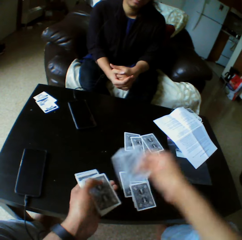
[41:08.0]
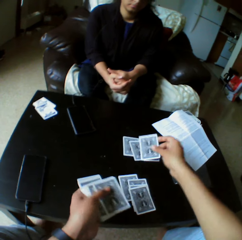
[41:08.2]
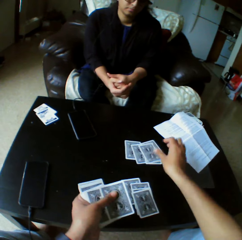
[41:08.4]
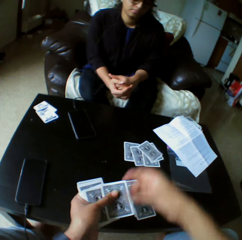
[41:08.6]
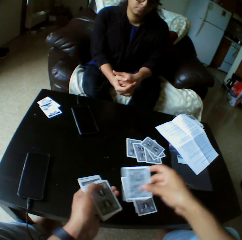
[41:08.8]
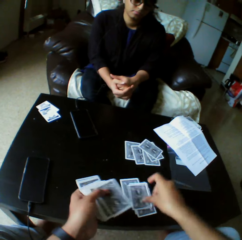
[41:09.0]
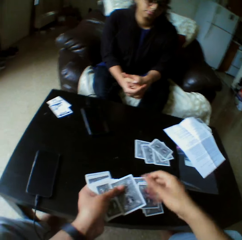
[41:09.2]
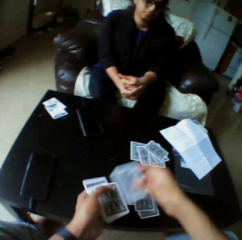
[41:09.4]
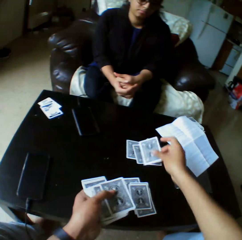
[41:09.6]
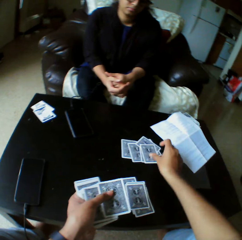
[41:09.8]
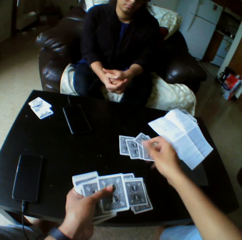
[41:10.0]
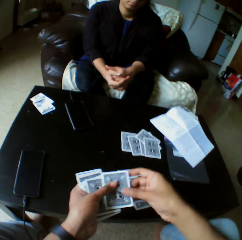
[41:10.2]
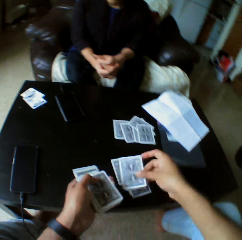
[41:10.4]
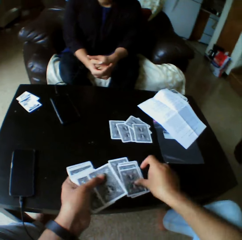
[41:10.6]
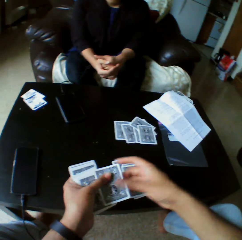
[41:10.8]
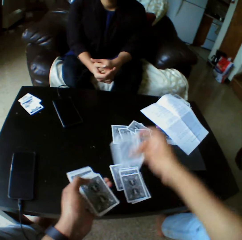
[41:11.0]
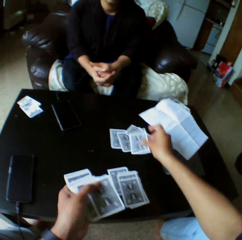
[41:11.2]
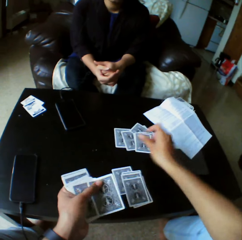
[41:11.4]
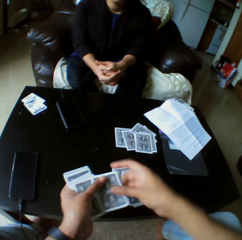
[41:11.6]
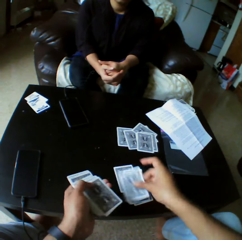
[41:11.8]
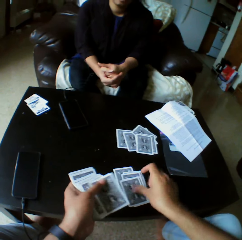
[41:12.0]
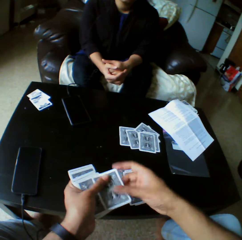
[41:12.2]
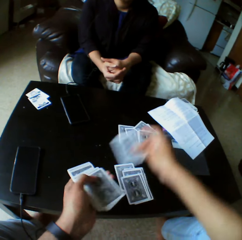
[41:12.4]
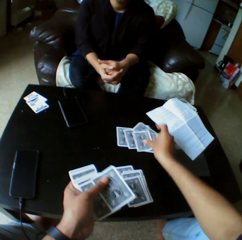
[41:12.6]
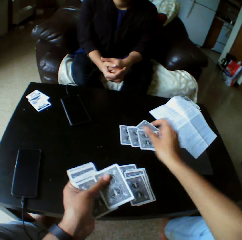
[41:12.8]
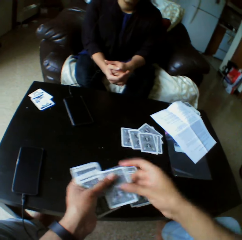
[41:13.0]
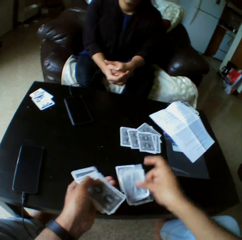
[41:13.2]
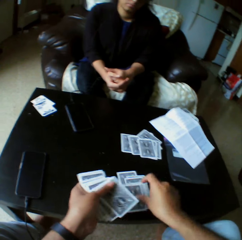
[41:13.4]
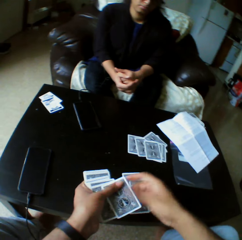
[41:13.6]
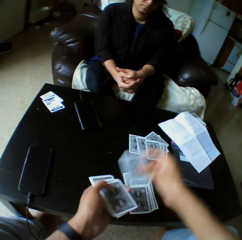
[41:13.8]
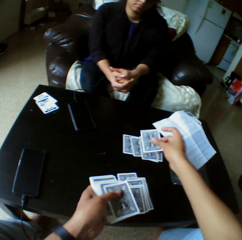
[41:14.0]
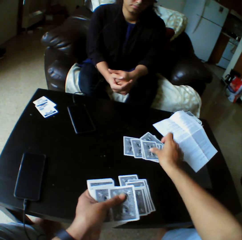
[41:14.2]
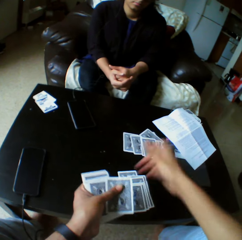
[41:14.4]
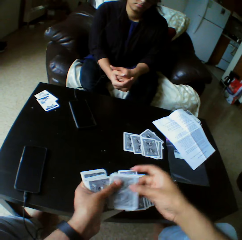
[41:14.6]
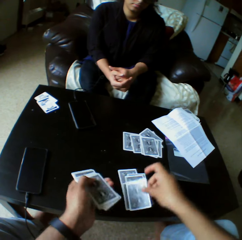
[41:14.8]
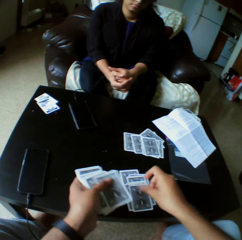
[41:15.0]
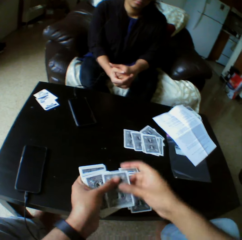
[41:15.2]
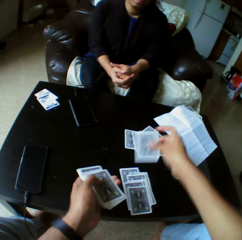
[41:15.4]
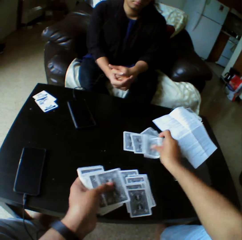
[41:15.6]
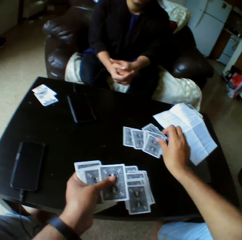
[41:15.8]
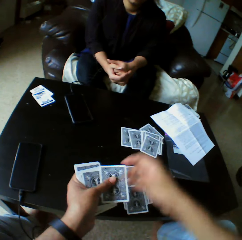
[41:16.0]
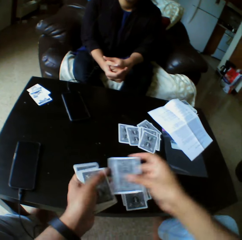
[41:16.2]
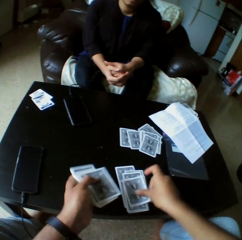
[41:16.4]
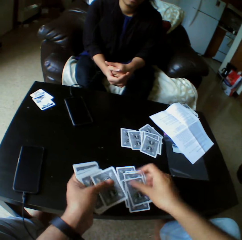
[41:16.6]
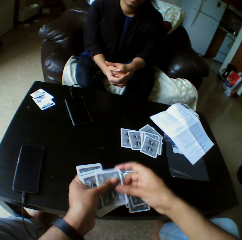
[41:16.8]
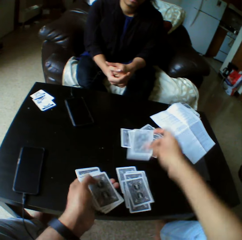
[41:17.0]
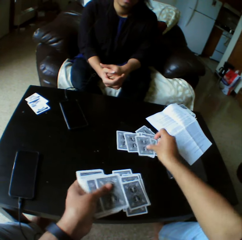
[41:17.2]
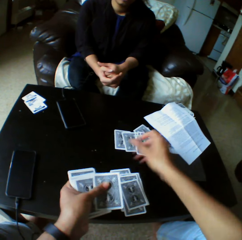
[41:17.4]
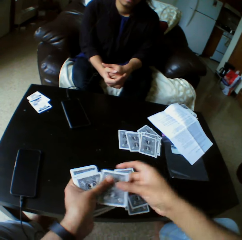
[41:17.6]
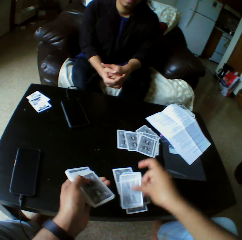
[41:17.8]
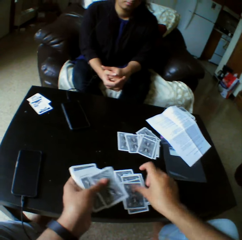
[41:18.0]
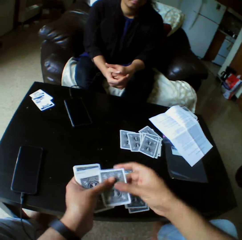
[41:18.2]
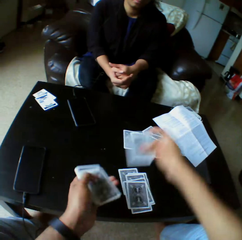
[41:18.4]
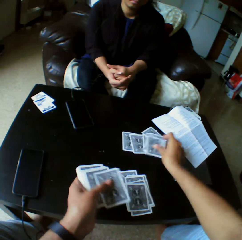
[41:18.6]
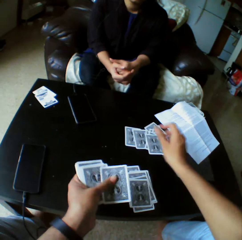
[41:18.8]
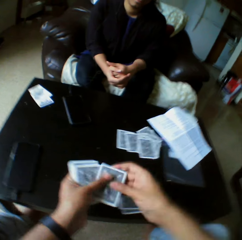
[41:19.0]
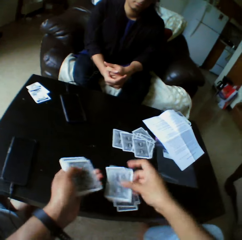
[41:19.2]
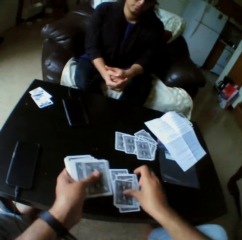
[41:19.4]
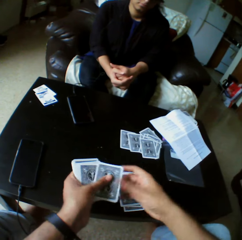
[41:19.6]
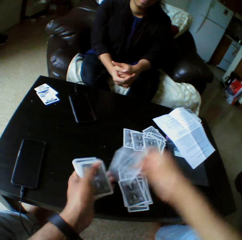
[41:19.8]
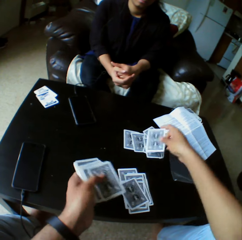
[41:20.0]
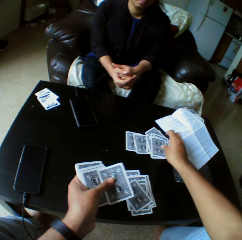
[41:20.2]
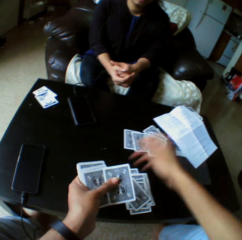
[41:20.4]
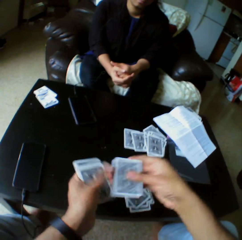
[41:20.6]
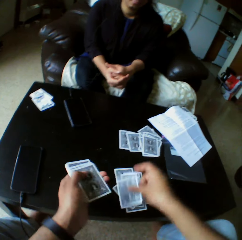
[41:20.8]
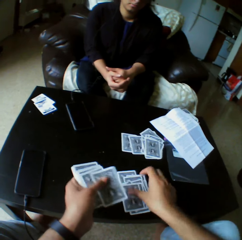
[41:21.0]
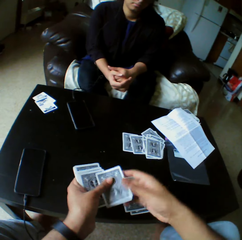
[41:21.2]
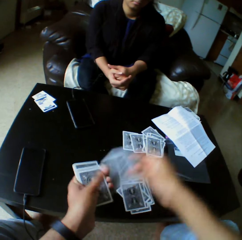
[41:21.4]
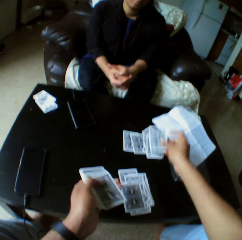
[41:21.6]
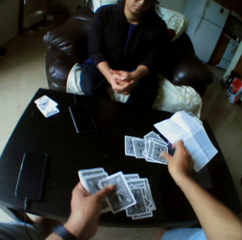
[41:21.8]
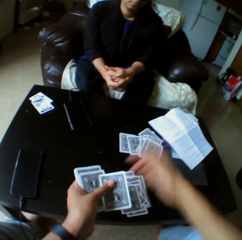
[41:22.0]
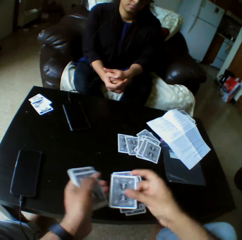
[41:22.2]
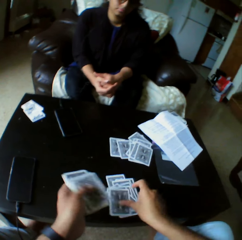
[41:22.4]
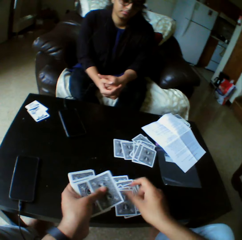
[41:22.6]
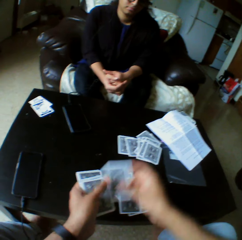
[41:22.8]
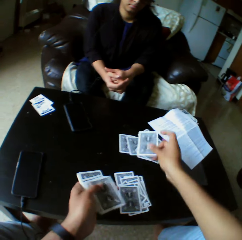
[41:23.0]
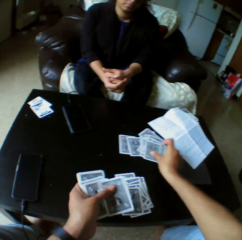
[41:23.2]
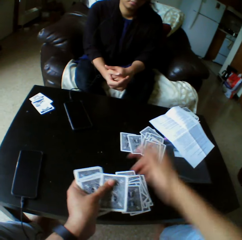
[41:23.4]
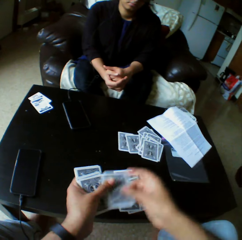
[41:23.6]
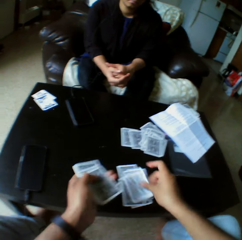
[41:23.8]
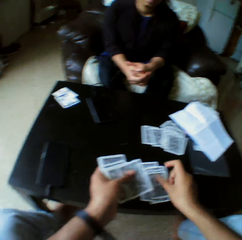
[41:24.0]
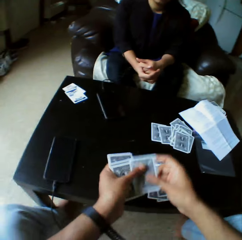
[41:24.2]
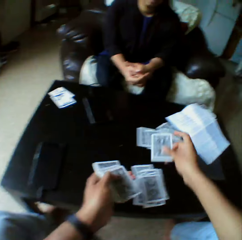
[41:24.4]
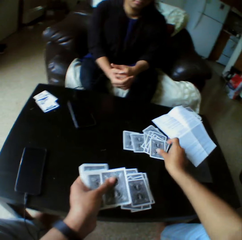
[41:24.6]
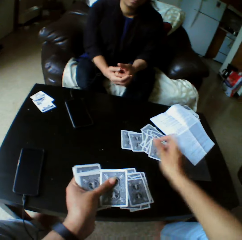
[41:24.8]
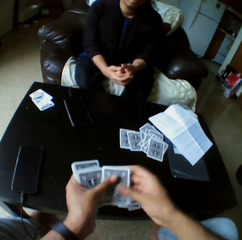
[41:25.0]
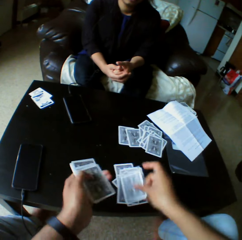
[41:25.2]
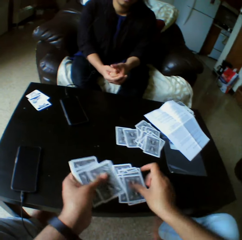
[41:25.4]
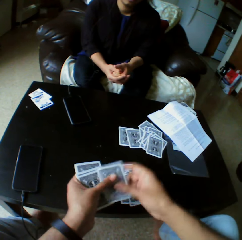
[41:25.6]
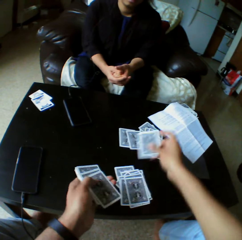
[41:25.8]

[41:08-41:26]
A lady holds her hands together. The camera wearer distributes the cards on the table.

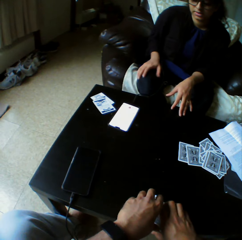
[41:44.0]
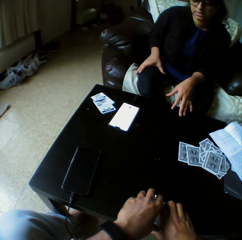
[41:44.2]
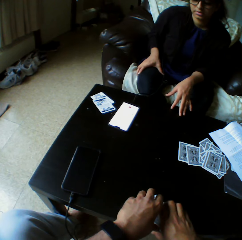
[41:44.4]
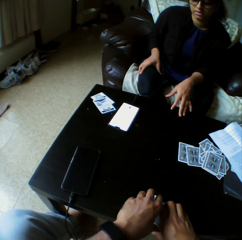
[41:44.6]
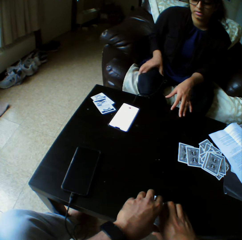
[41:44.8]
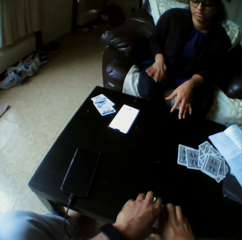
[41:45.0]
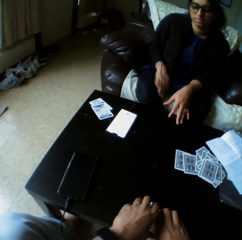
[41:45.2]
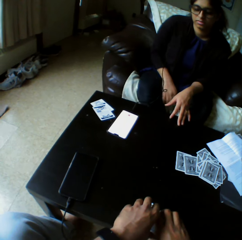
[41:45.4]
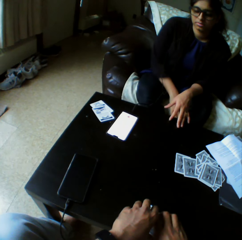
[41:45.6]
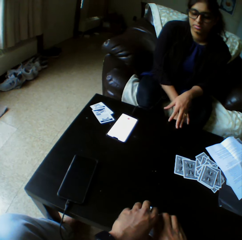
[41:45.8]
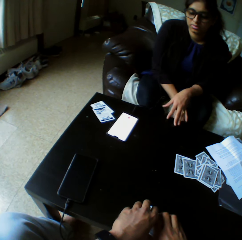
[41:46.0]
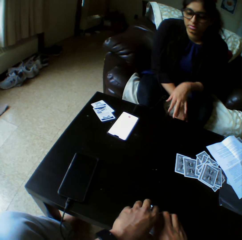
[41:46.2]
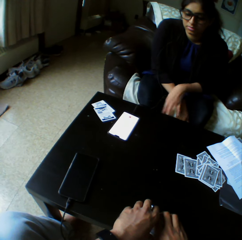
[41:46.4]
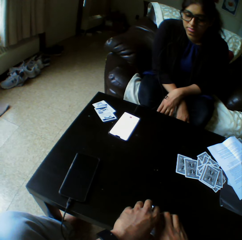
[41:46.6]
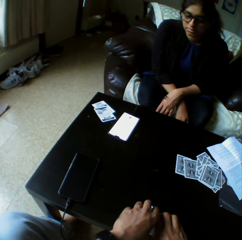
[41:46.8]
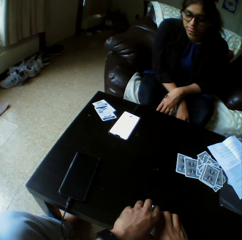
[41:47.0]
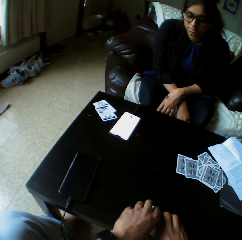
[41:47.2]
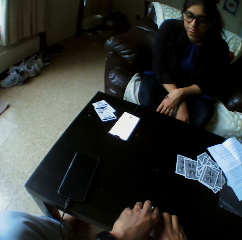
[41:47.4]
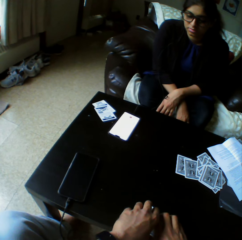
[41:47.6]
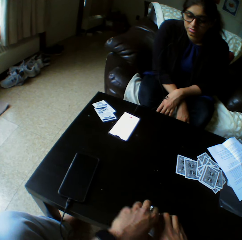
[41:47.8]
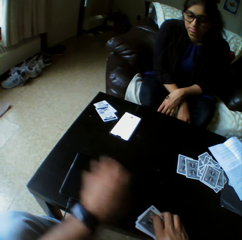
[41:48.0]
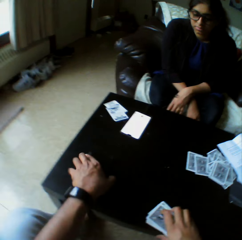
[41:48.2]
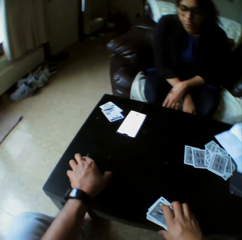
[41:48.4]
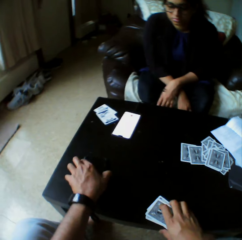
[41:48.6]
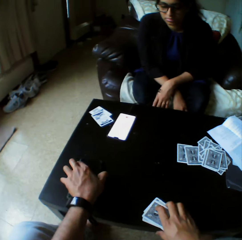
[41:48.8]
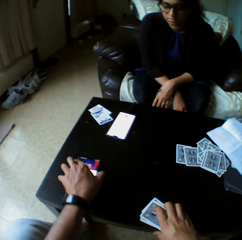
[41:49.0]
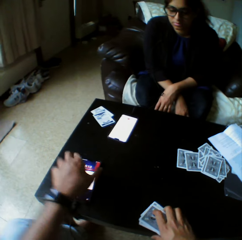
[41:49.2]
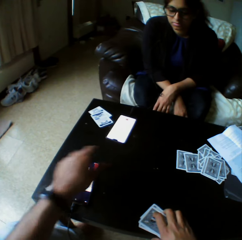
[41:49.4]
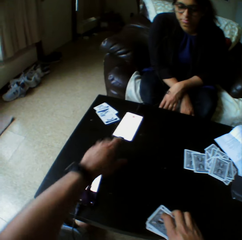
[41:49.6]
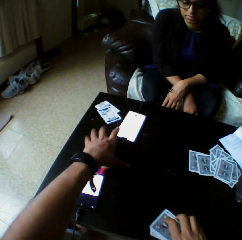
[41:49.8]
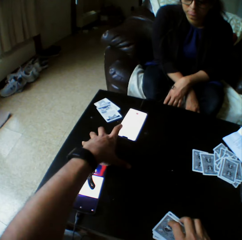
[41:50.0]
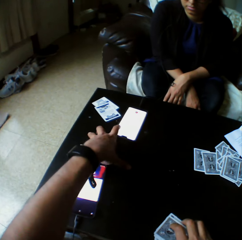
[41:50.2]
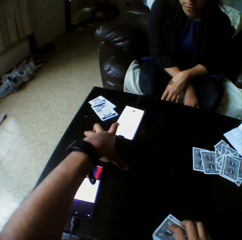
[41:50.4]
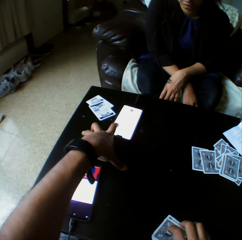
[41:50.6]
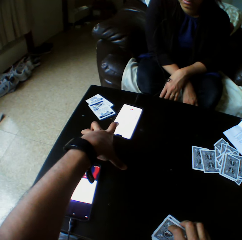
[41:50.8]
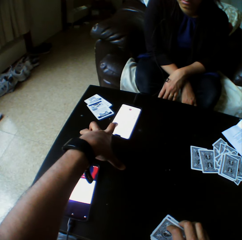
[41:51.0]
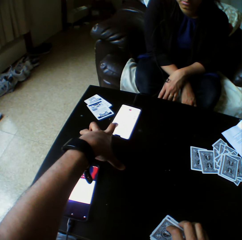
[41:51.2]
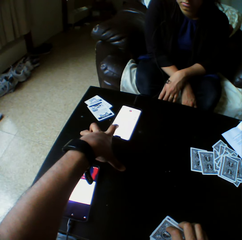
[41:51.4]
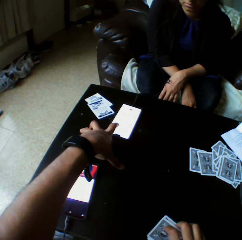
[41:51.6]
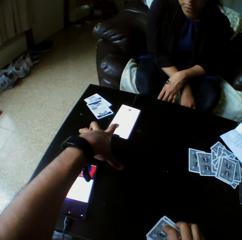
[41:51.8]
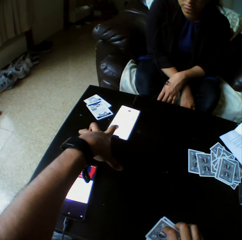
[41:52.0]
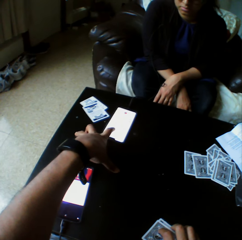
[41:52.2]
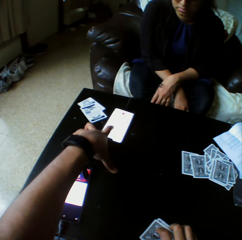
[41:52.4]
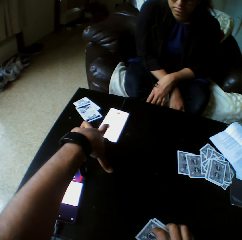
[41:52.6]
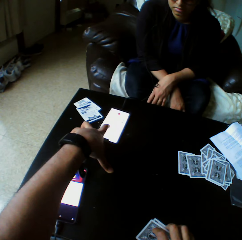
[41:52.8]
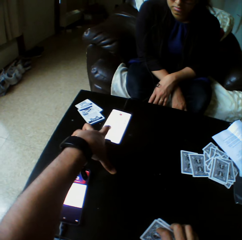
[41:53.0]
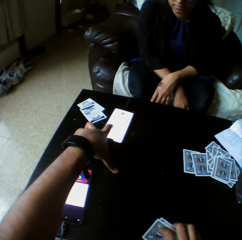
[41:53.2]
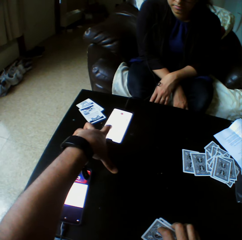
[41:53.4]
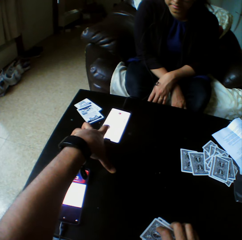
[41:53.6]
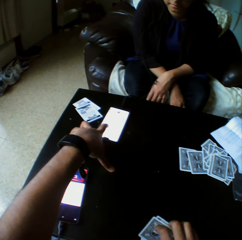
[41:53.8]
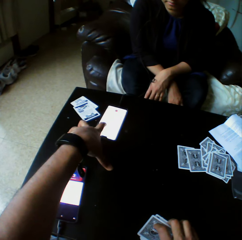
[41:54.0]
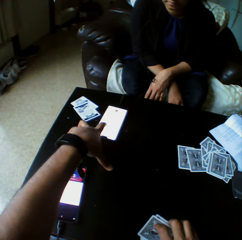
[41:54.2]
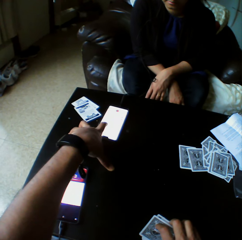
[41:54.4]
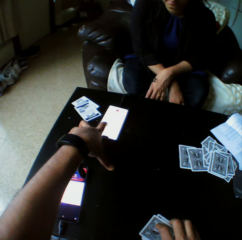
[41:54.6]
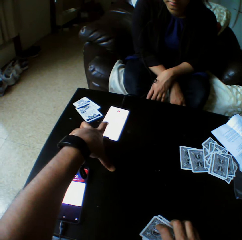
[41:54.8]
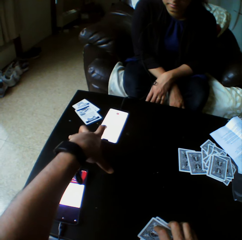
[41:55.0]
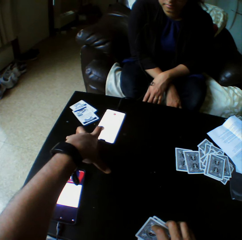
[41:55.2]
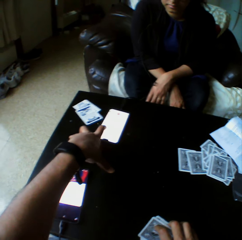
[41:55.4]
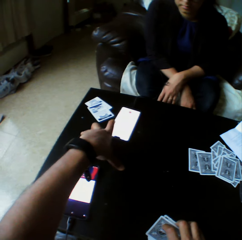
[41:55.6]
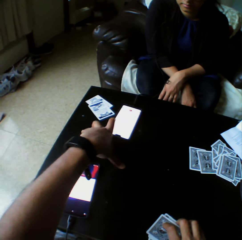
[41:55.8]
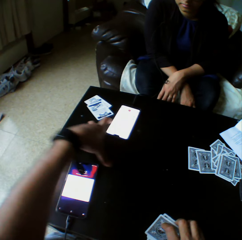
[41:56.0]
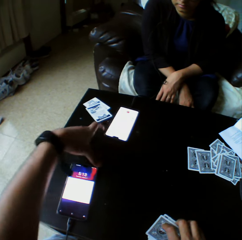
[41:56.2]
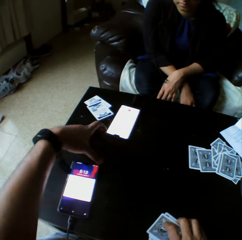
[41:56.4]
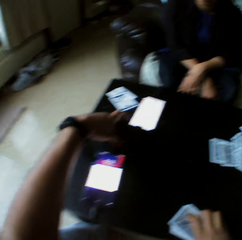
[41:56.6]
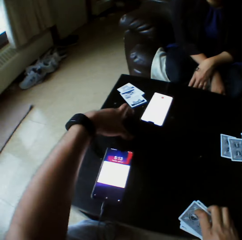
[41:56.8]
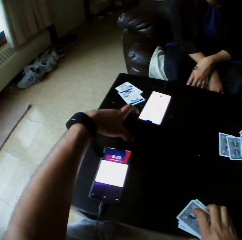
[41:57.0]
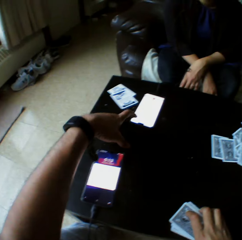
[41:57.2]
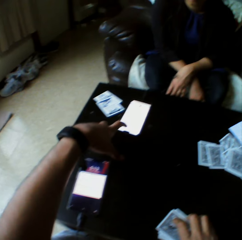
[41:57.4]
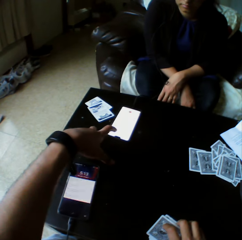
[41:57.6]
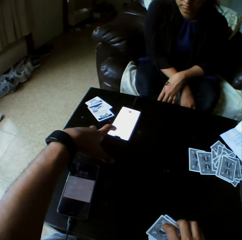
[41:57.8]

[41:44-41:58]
The camera wearer speaks to a lady. The lady rests her hands on her legs. The camera wearer operates the phone with the left hand. They touch the phone on the table. They point to the lady's phone on the table. They speak to the lady. They hold cards on the table with the right hand.
